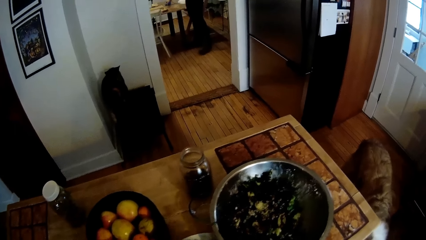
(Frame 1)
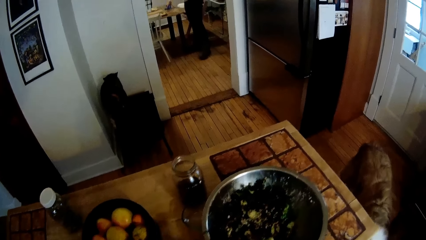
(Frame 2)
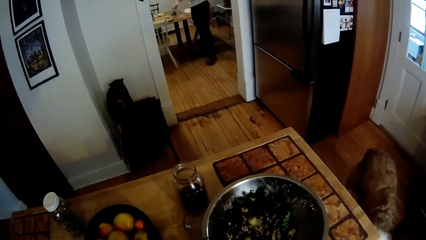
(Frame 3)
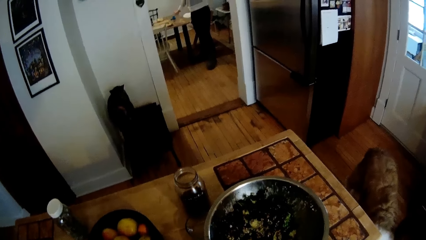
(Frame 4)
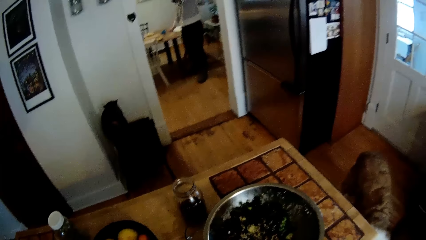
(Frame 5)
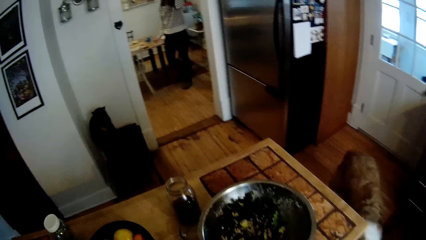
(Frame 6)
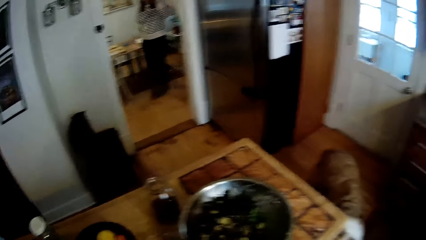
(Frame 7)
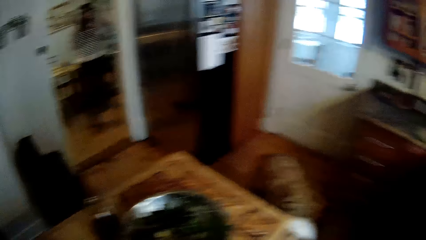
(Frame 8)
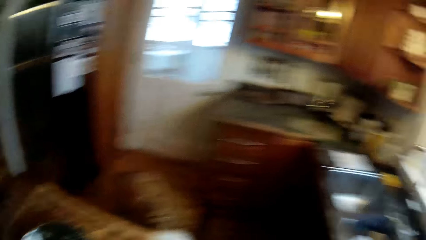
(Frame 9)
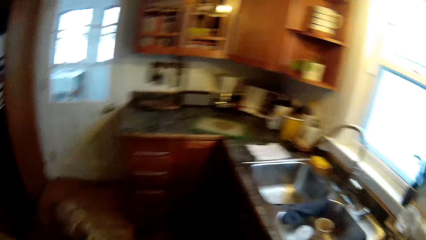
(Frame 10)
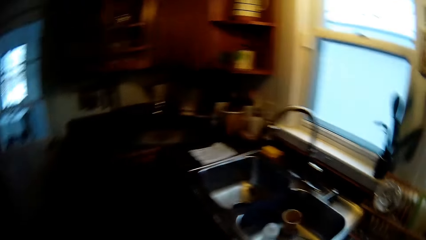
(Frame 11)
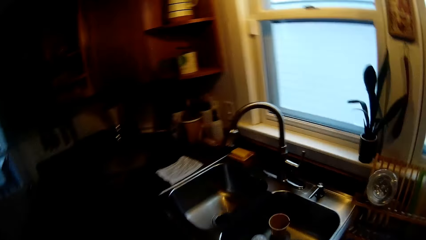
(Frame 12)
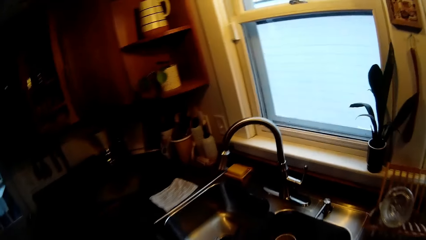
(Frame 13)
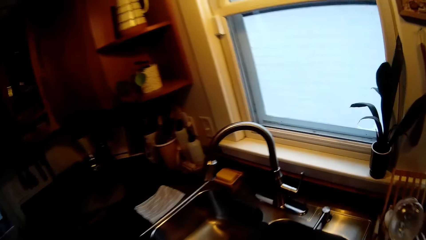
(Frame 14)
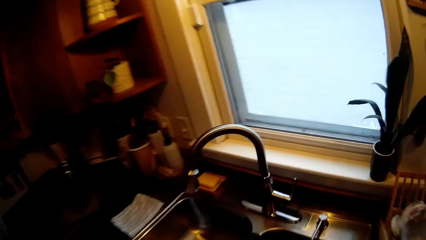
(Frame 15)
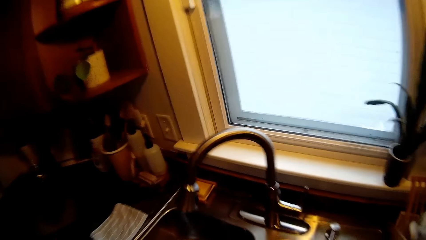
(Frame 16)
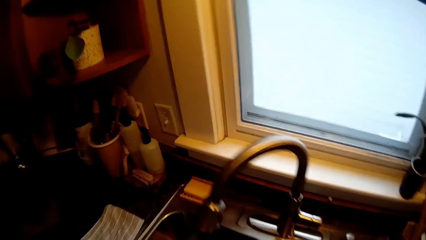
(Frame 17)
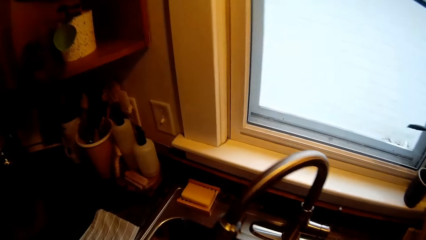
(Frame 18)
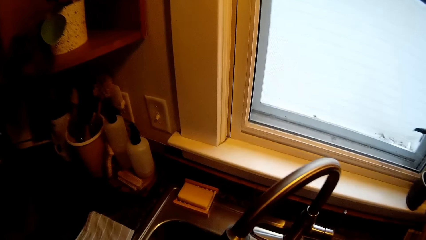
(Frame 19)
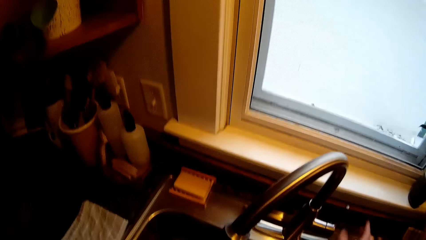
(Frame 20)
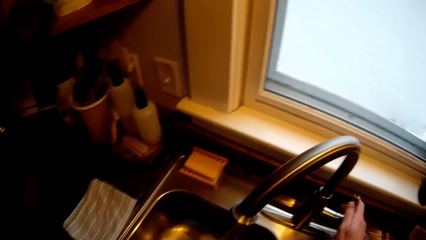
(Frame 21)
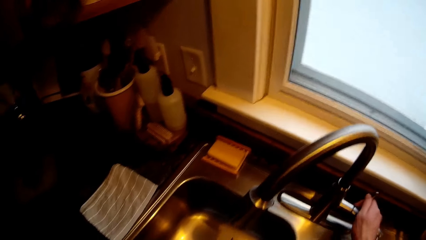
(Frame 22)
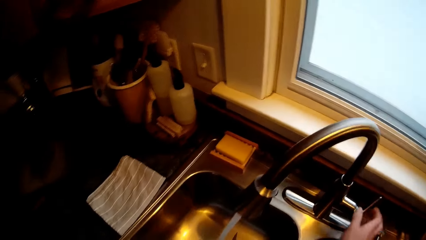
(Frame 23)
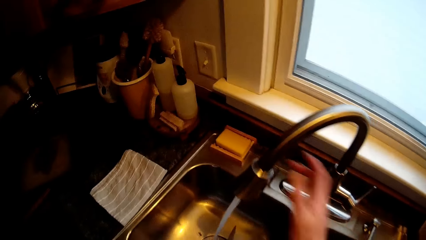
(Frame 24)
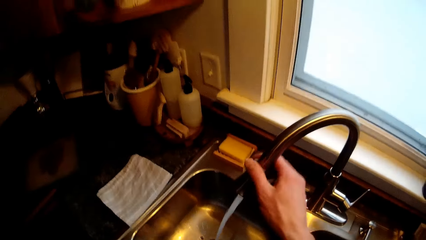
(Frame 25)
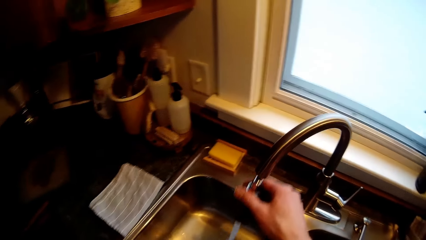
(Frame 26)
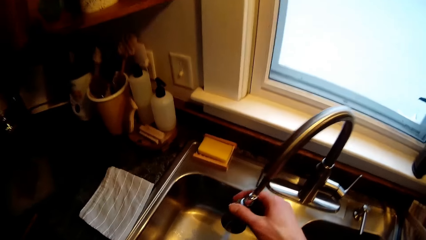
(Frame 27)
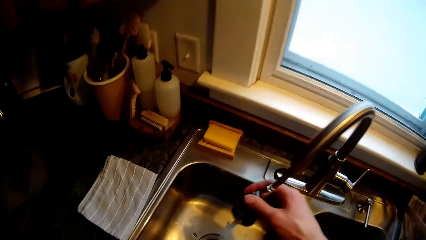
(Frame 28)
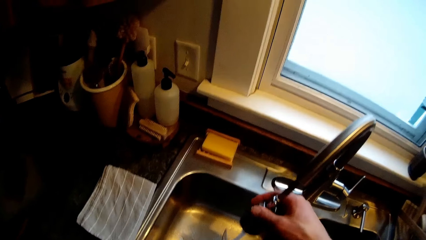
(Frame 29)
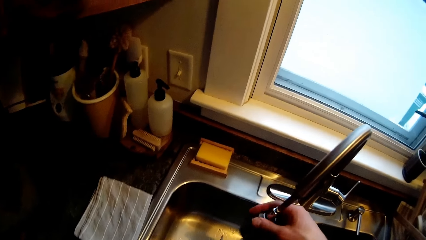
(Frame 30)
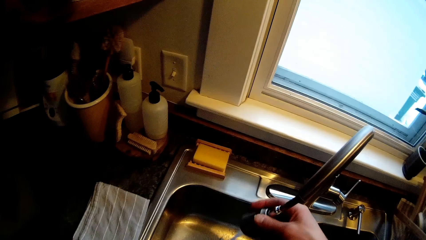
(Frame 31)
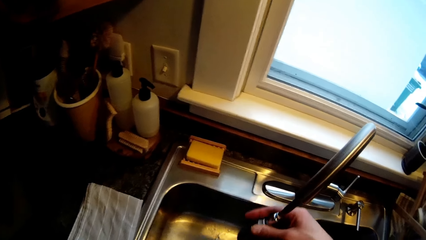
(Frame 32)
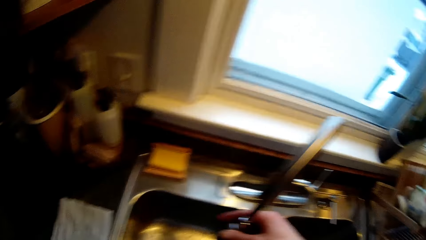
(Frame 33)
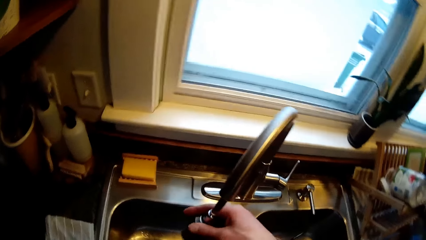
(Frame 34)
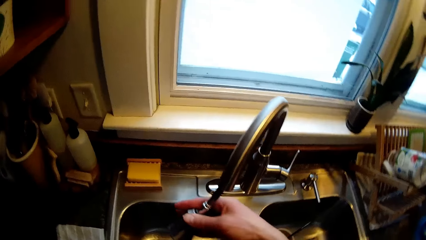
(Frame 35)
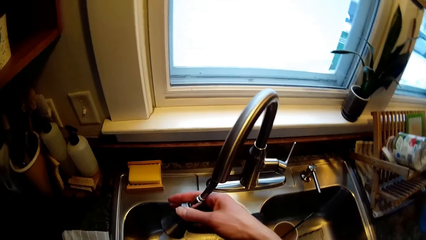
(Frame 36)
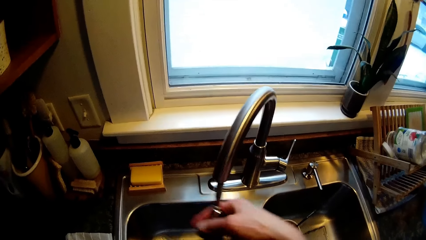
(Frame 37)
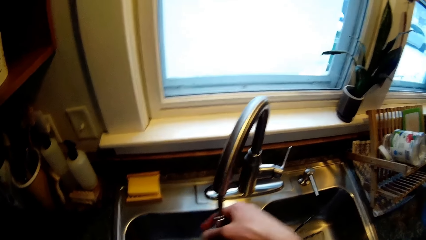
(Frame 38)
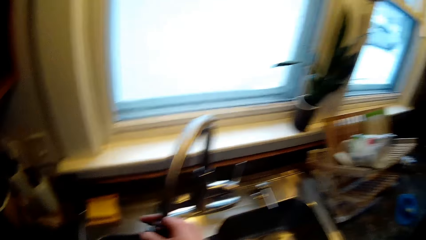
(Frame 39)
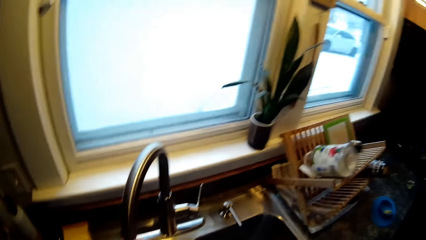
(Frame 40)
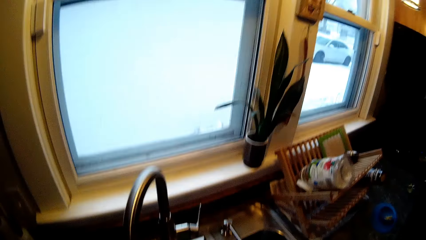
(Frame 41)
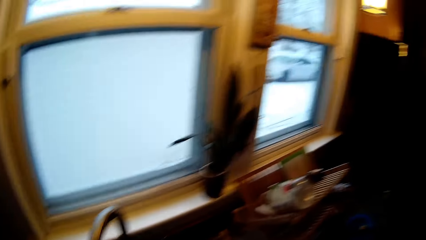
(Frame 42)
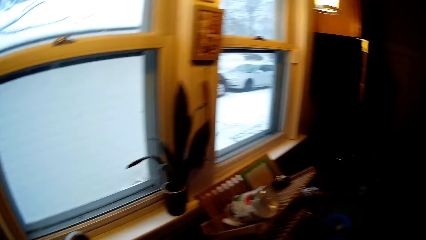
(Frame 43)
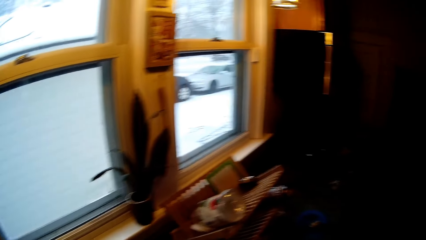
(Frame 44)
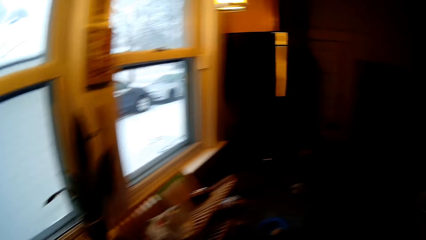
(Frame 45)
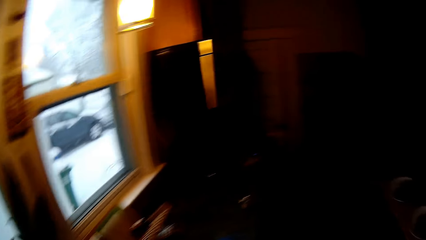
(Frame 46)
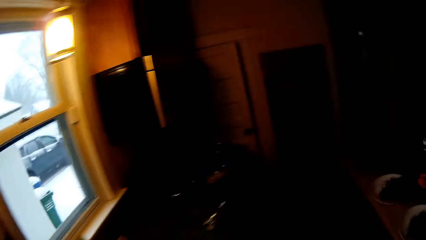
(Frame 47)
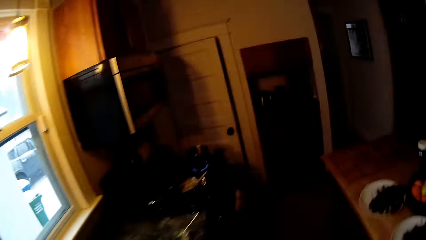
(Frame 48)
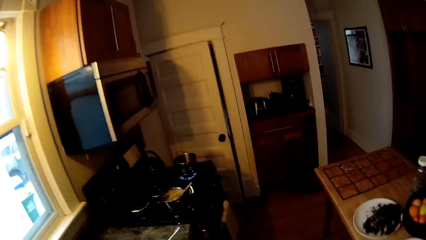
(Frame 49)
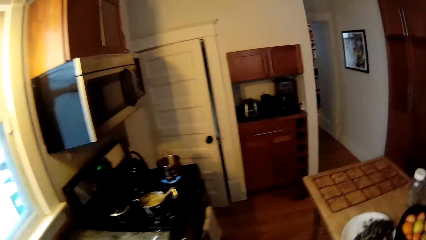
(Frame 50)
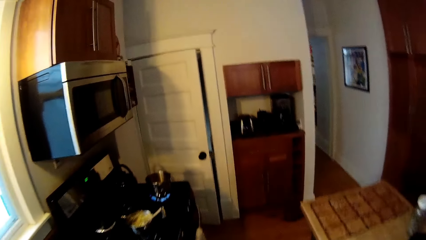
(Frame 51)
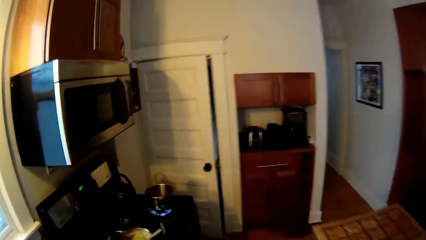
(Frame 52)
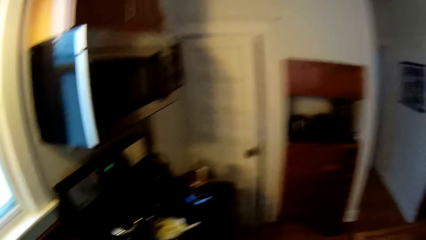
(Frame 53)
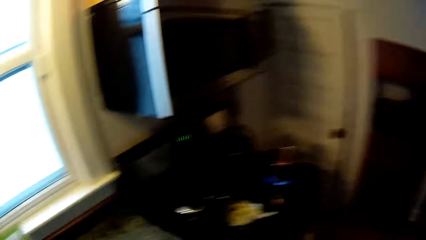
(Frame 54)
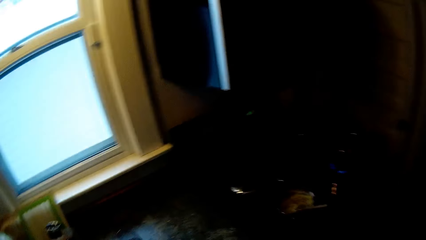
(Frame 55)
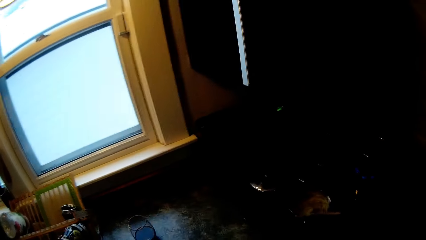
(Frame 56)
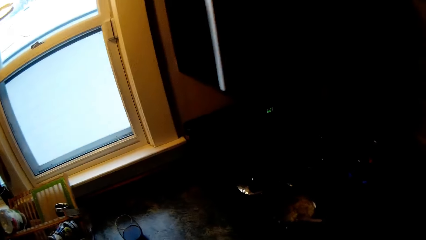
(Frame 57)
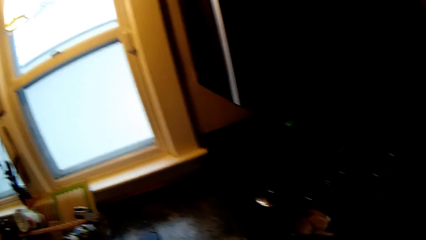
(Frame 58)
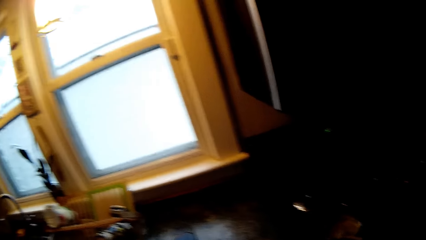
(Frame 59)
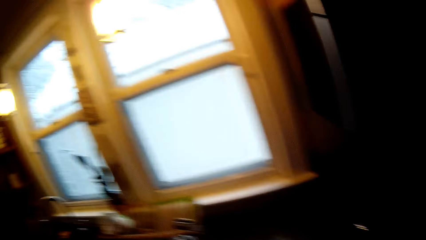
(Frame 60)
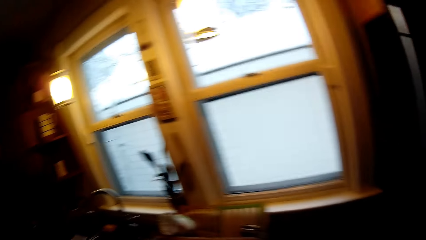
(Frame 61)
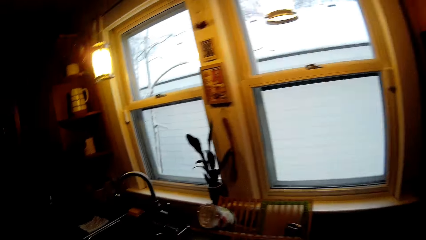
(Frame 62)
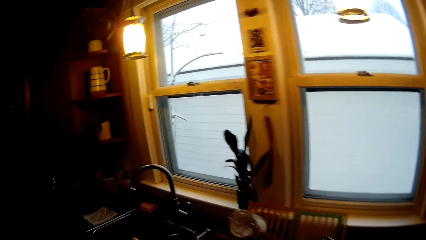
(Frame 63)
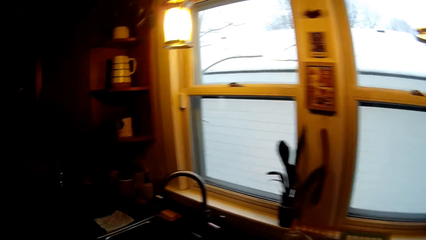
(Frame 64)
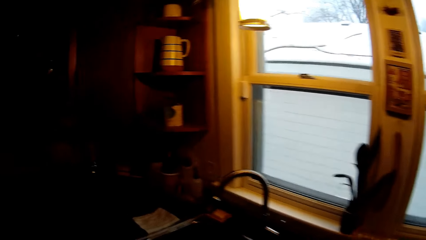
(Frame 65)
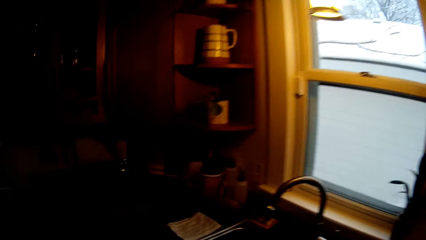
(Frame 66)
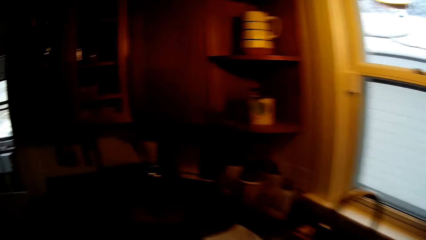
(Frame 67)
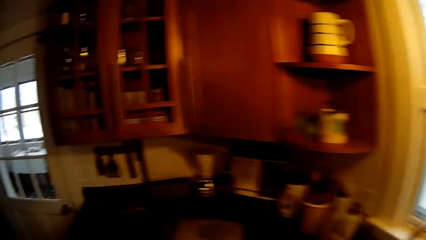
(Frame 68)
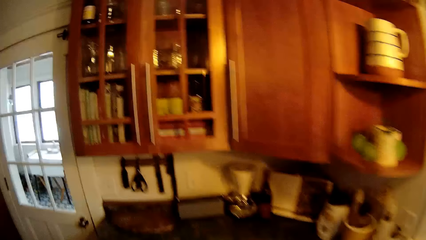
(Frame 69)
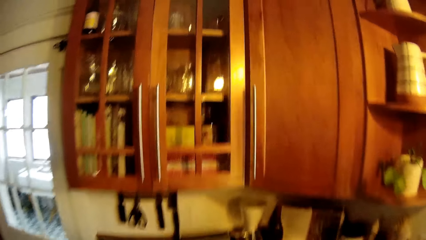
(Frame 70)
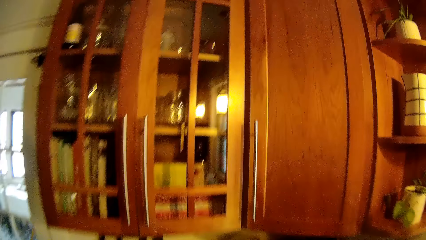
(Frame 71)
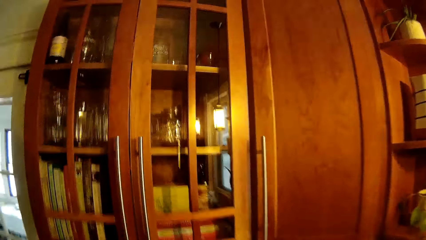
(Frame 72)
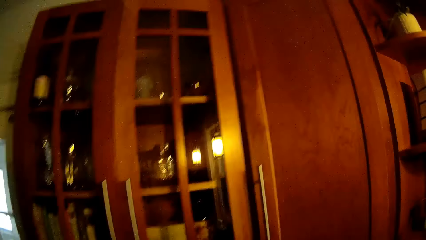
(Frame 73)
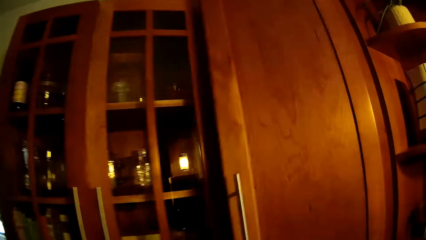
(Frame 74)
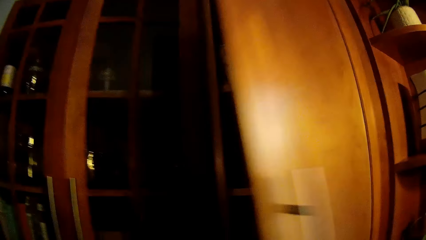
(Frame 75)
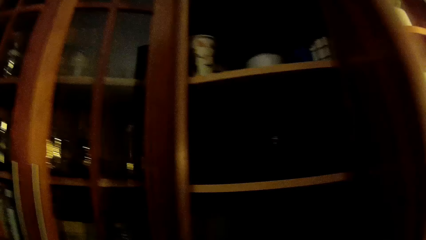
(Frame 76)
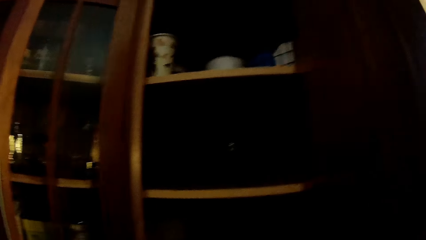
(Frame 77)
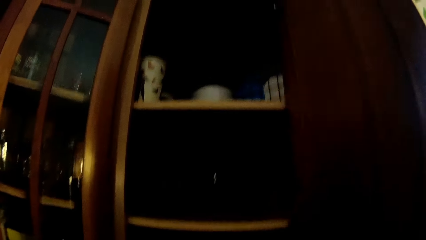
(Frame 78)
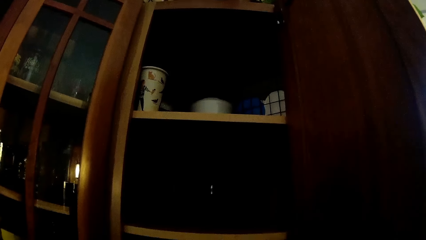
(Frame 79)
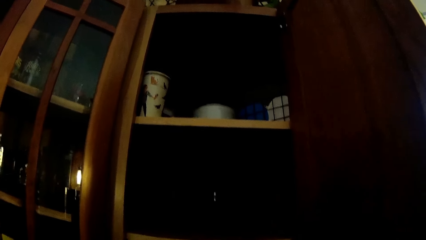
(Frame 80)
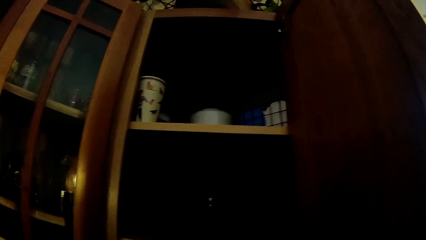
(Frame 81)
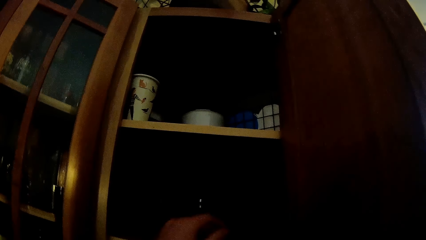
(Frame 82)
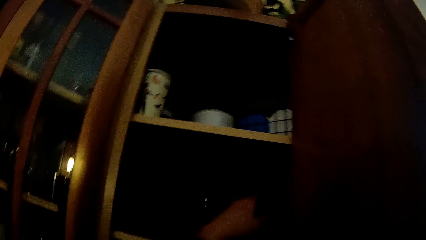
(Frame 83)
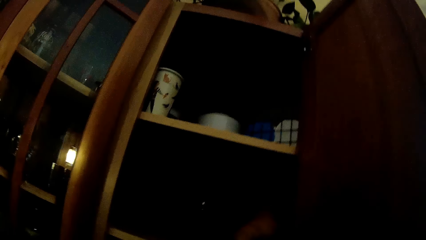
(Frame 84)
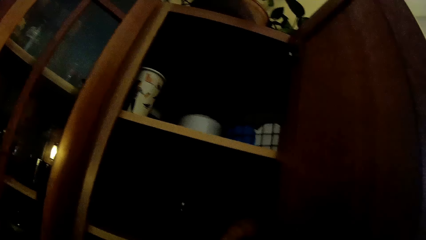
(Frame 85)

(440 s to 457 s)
The camera wearer walks around the kitchen. He puts on a tap on the kitchen sink with his right hand. He pulls the tap spray head from the faucet with his right hand and moves the tap spray head with his right hand. The woman interacts with the camera wearer. The camera wearer walks around the kitchen. He opens a cabinet with his right hand. He picks up a bowl from the cabinet with his left hand.
